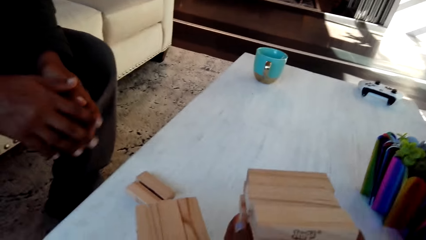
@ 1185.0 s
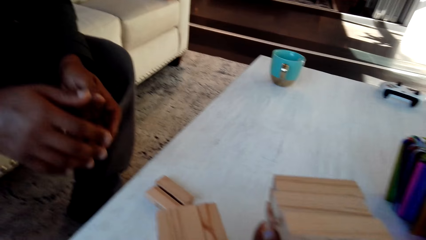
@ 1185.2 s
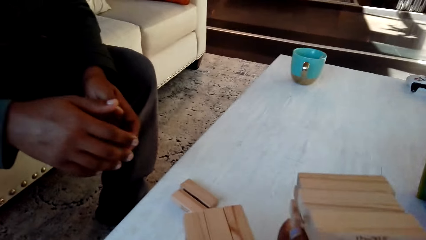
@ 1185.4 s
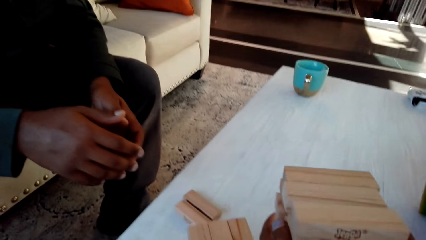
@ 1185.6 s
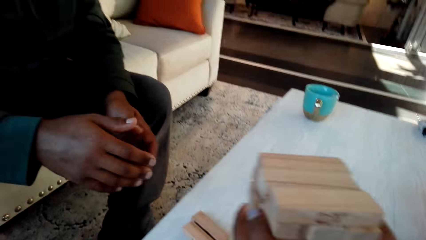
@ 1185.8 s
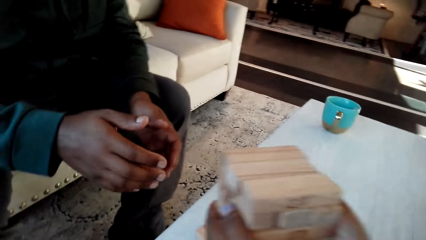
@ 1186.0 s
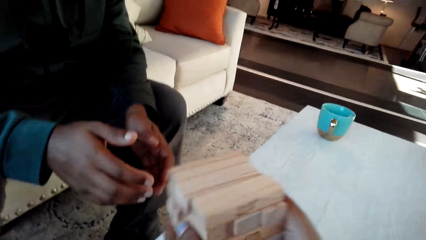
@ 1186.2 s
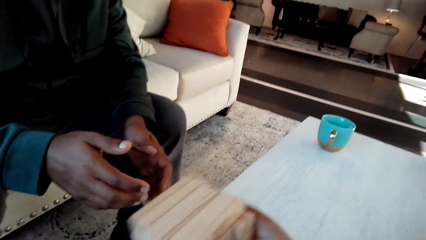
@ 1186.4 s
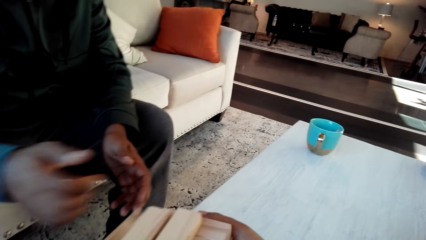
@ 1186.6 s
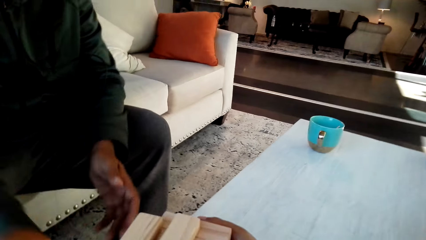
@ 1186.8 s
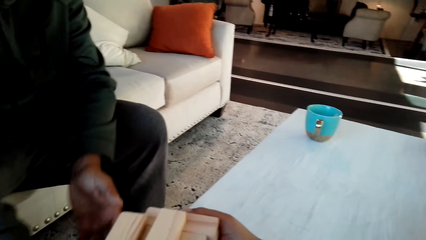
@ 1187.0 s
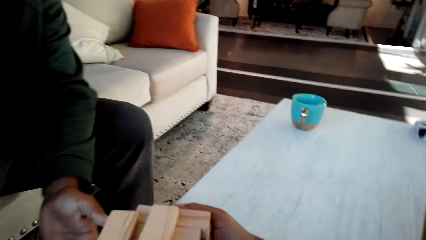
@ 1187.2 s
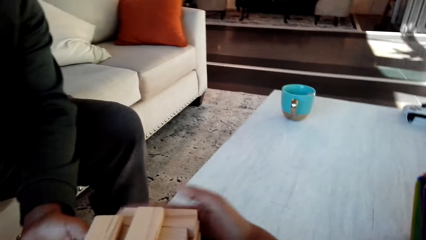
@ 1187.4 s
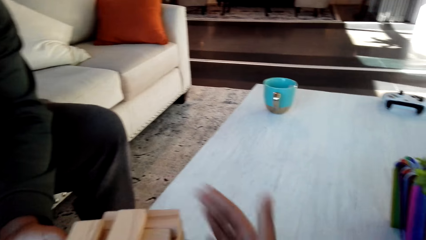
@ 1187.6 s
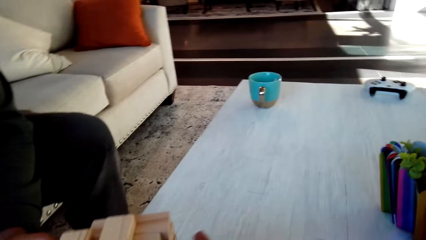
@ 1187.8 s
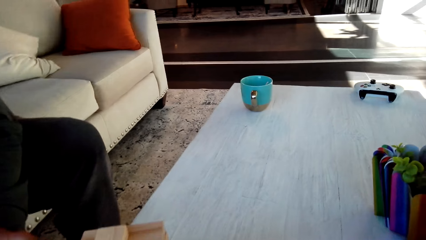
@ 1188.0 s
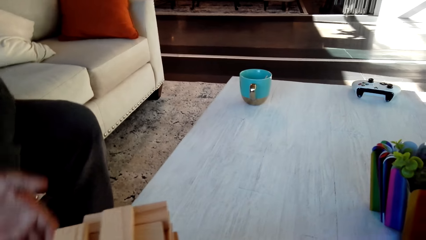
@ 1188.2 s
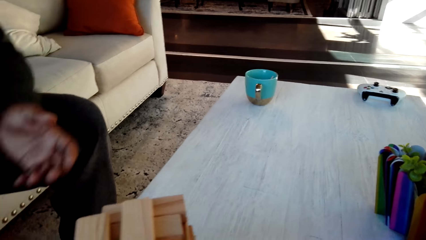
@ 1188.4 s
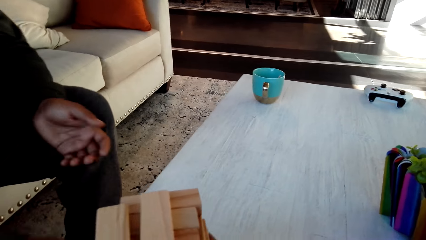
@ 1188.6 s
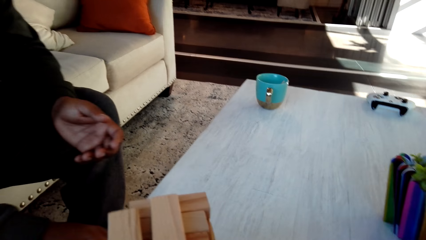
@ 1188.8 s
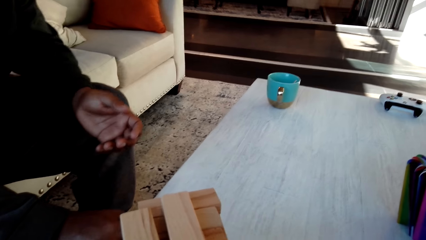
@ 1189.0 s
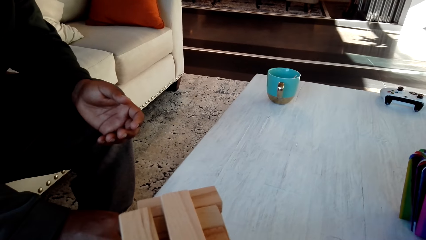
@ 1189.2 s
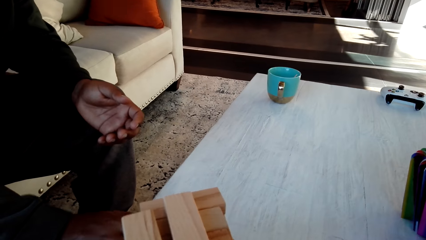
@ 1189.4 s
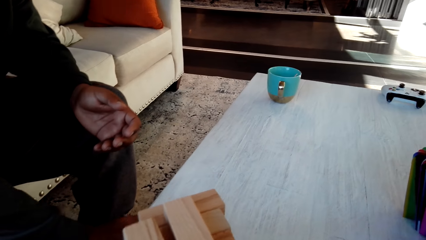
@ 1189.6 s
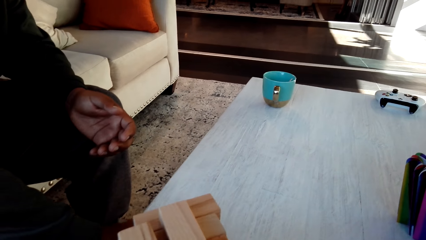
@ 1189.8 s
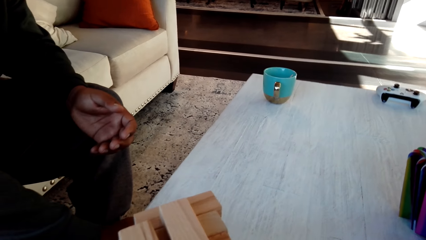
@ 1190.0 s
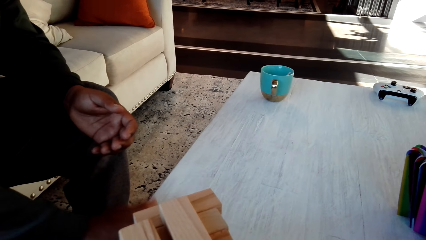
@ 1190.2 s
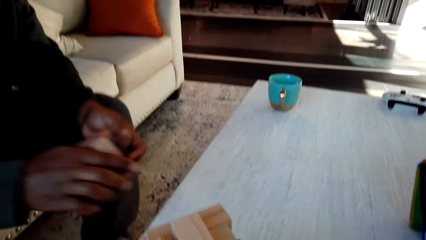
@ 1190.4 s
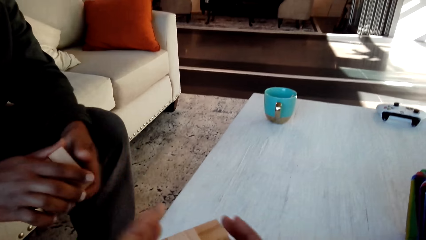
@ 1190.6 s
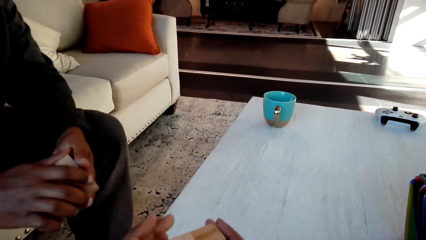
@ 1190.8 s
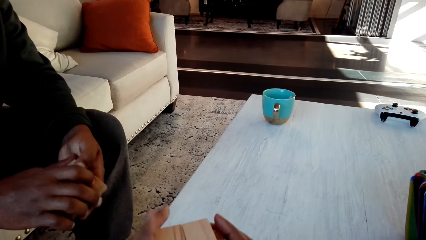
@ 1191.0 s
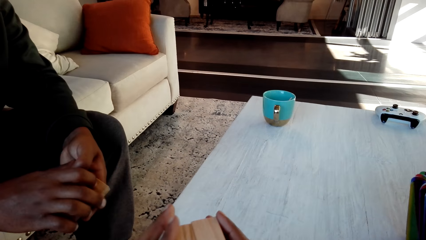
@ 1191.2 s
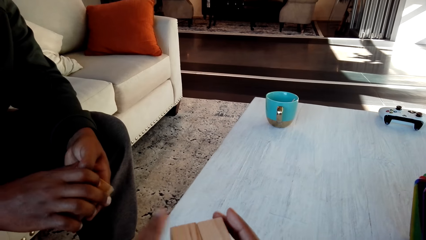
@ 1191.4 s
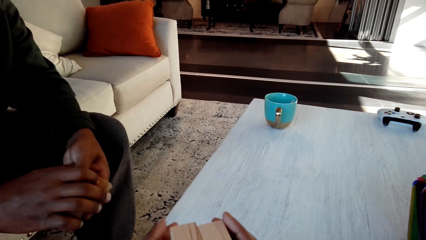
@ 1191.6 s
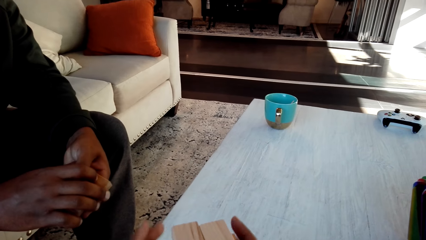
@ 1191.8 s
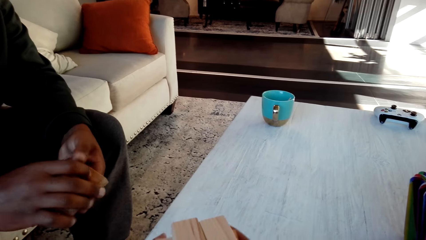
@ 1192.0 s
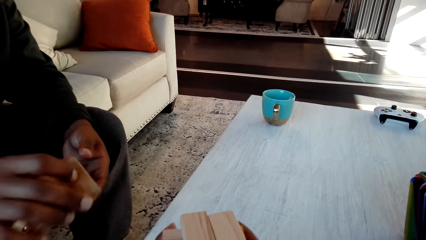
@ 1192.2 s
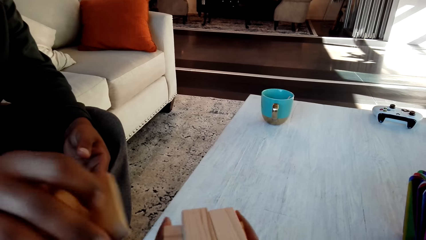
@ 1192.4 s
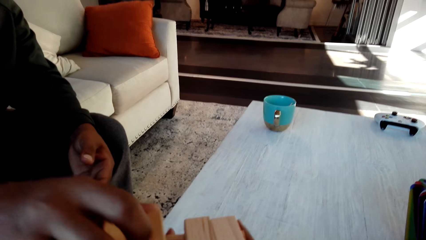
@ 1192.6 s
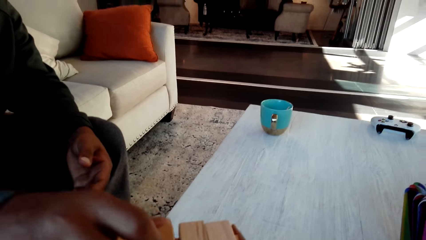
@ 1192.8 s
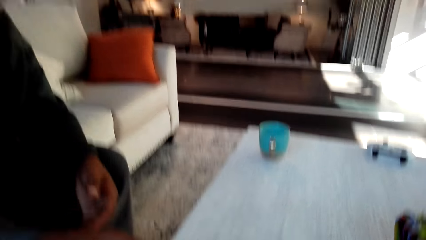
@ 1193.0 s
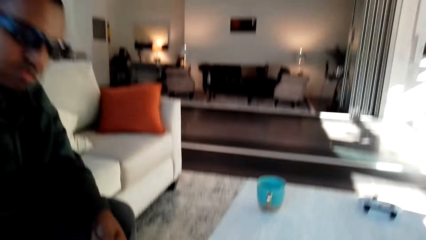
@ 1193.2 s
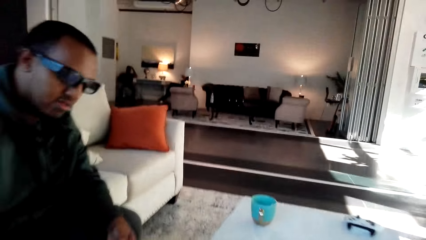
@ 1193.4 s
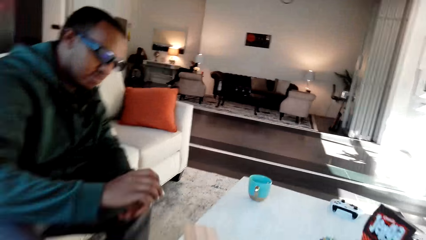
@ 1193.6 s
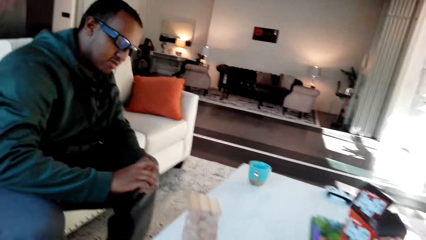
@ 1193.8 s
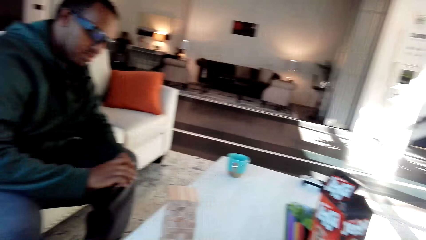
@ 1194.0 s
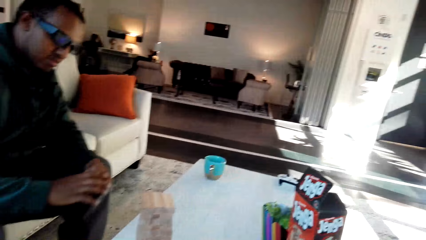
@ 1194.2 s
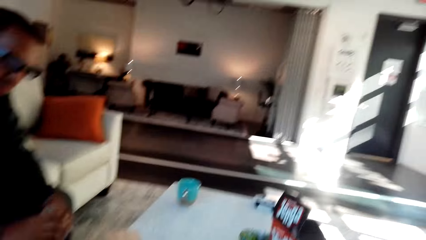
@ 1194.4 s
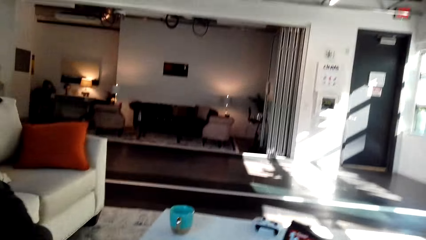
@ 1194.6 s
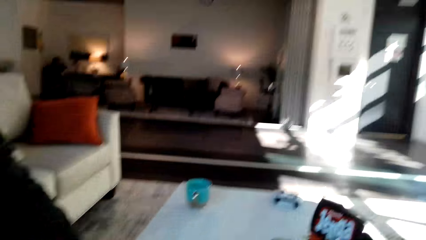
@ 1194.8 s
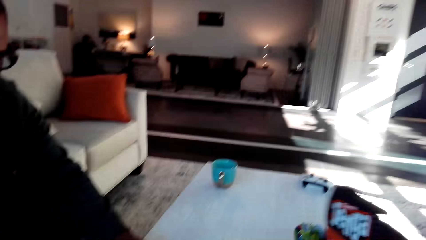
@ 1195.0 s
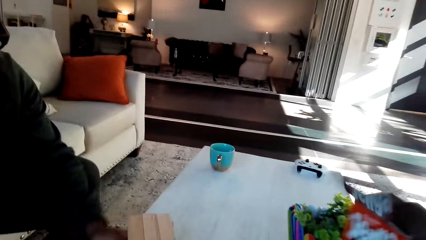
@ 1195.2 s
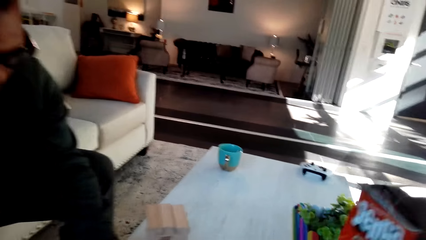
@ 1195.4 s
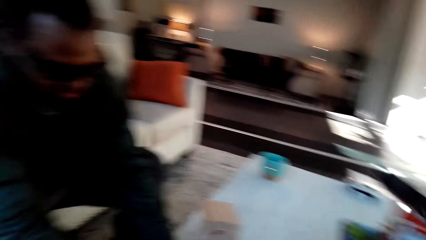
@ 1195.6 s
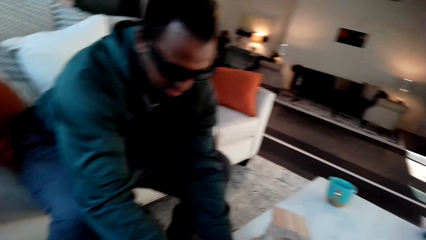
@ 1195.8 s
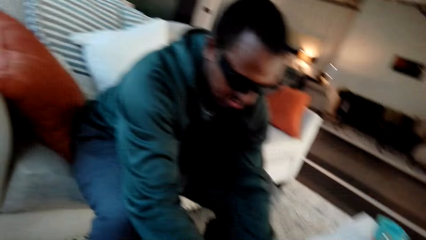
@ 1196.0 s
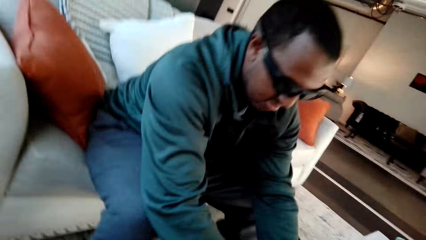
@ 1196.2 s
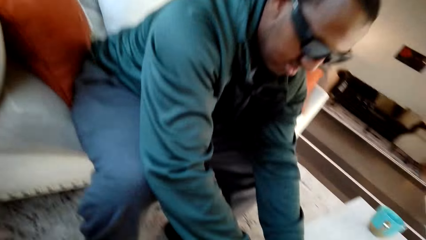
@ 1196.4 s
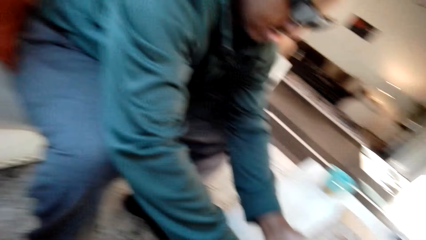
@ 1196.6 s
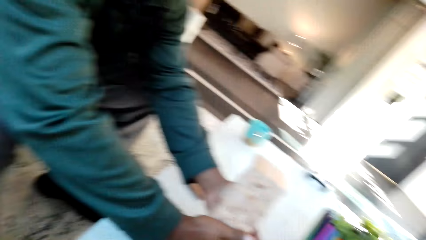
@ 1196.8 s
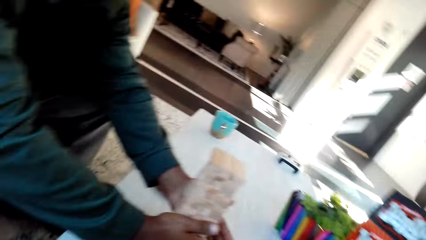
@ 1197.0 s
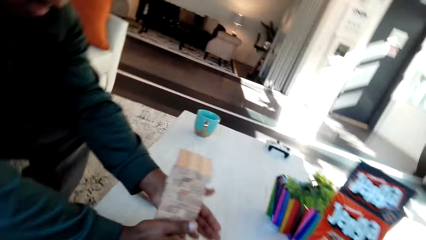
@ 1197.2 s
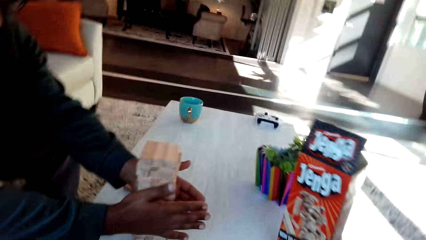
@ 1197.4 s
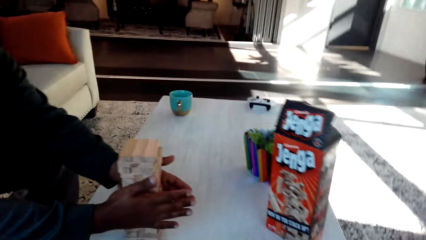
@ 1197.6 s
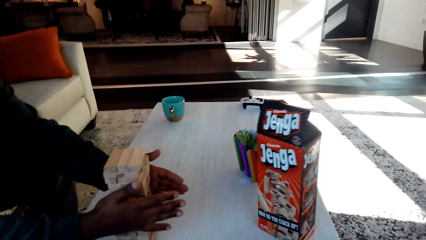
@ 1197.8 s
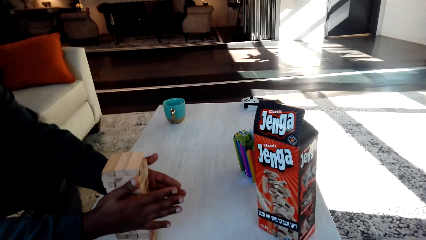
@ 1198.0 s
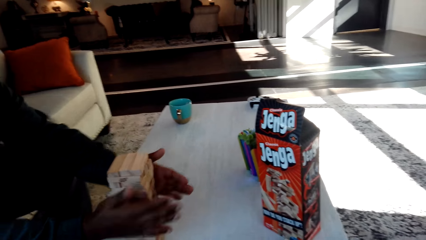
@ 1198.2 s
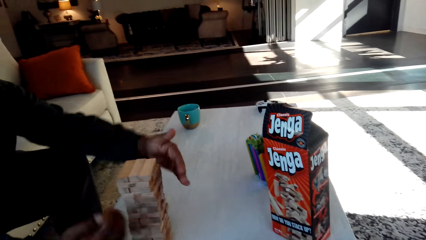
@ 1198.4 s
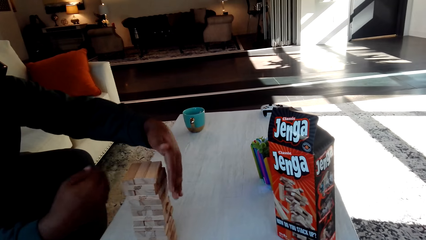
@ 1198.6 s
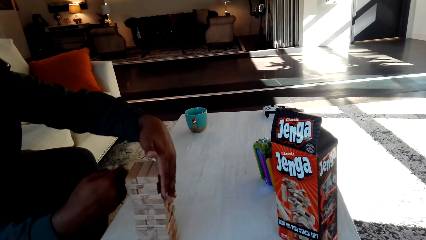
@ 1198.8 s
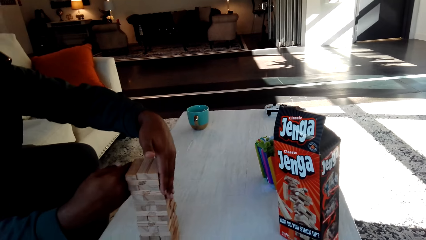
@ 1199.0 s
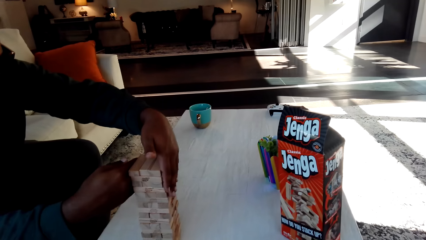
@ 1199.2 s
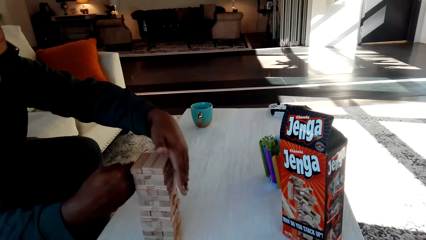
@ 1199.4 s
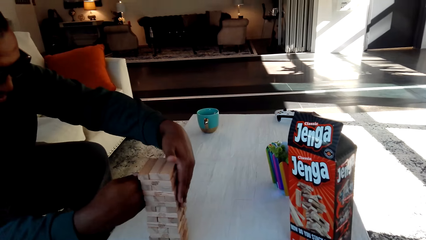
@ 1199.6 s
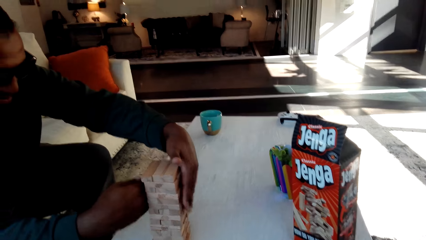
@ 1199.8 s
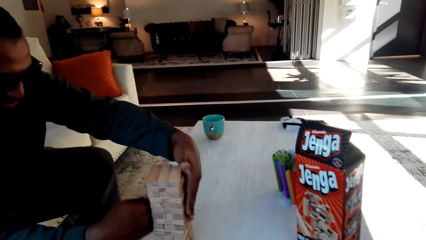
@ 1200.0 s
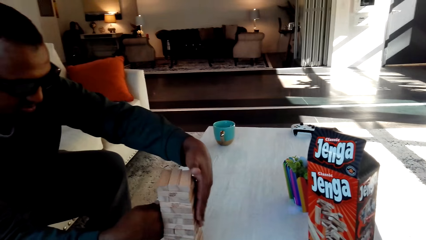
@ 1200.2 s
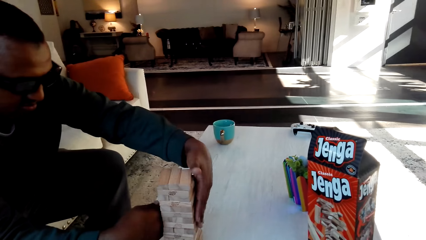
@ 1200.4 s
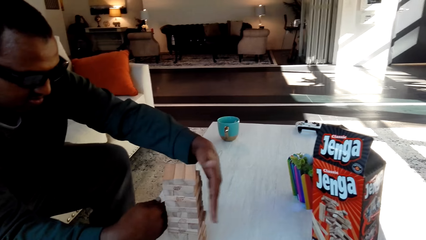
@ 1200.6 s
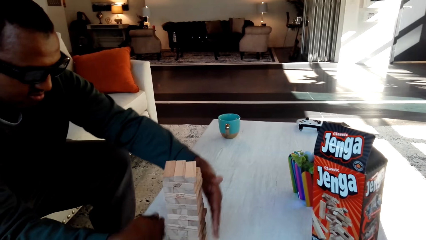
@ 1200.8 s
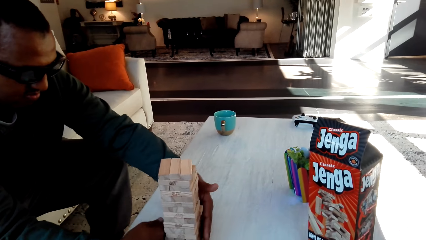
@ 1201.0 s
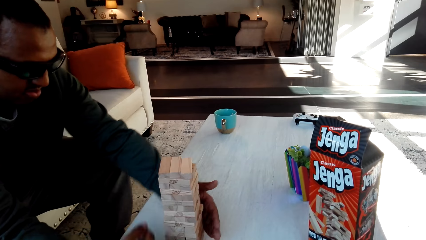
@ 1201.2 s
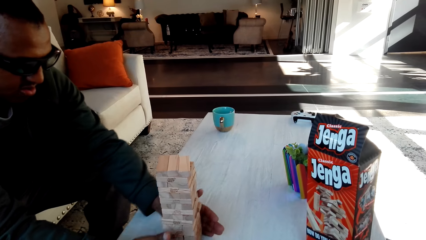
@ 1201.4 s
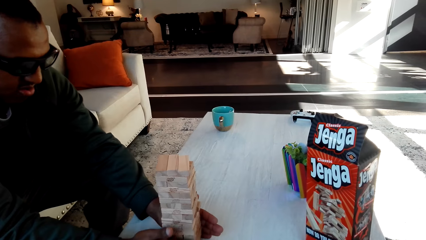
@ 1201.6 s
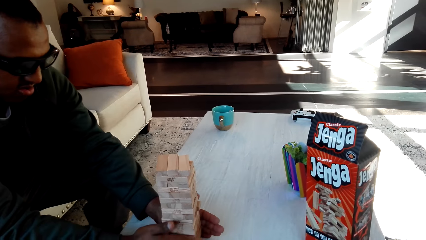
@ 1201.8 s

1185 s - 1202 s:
The camera wearer is arranging the jenga sticks. They converse with a man. They play a classic jenga game with the man.
